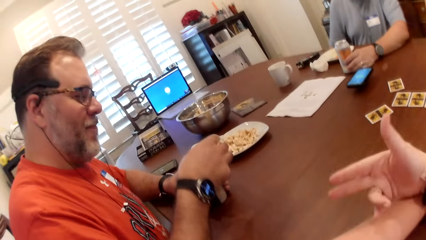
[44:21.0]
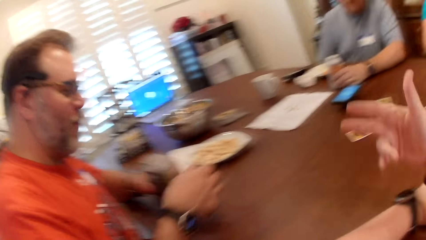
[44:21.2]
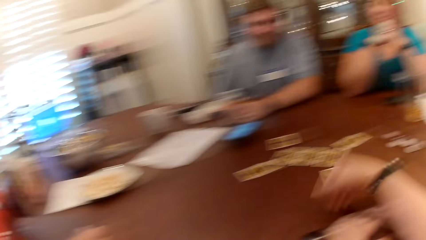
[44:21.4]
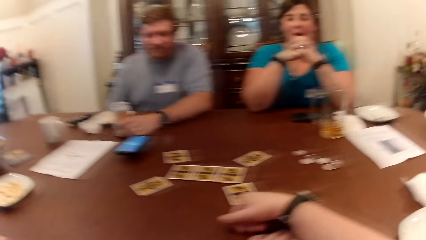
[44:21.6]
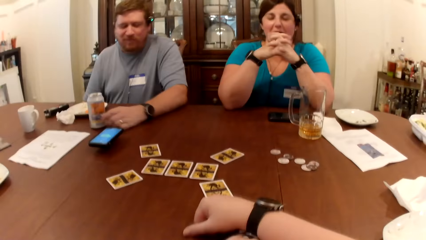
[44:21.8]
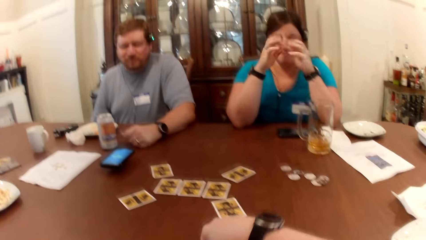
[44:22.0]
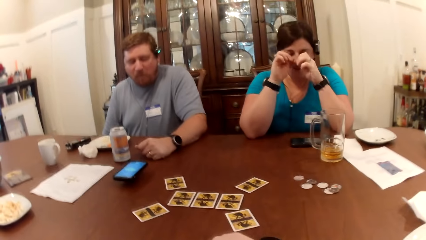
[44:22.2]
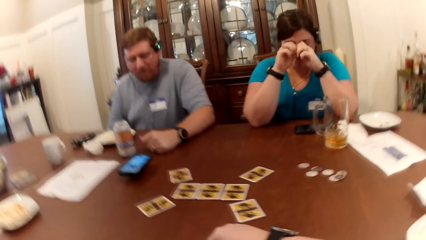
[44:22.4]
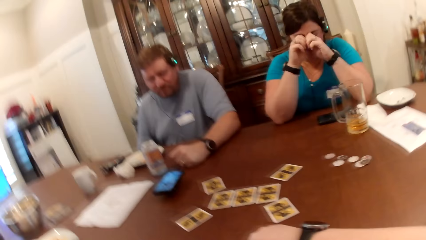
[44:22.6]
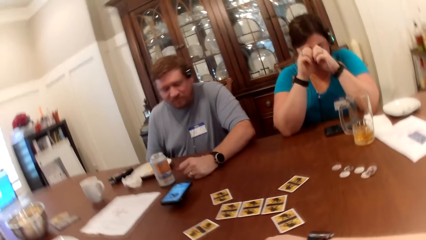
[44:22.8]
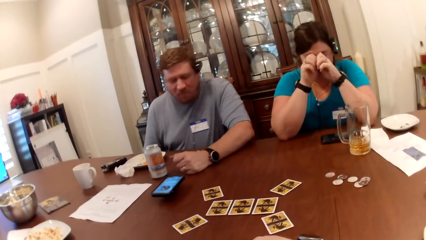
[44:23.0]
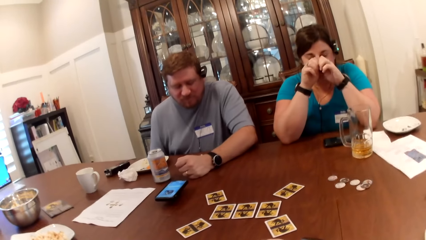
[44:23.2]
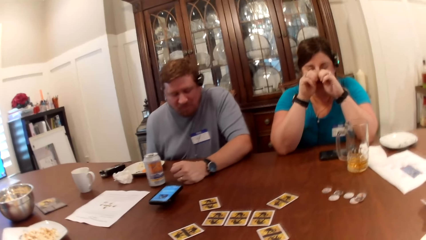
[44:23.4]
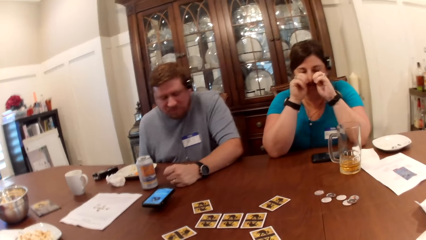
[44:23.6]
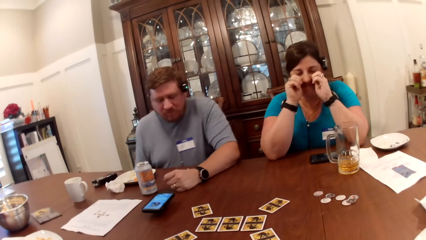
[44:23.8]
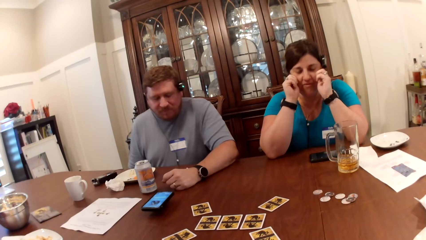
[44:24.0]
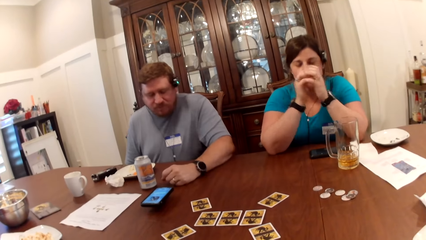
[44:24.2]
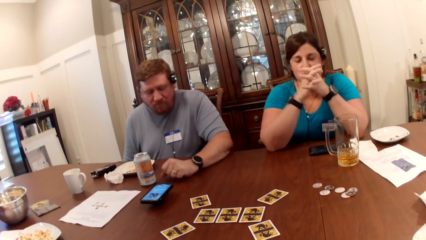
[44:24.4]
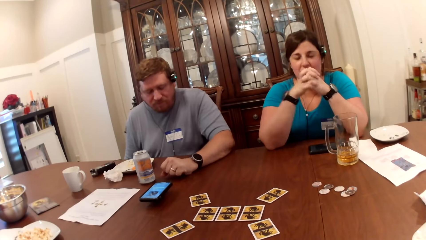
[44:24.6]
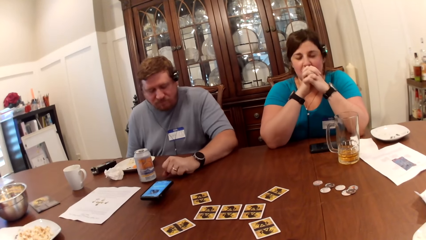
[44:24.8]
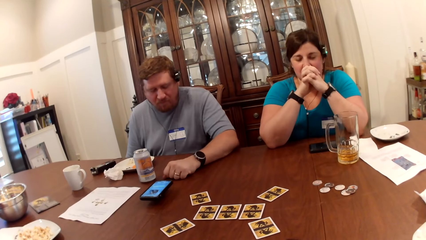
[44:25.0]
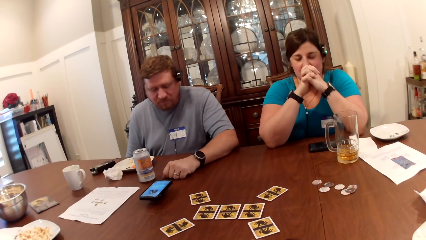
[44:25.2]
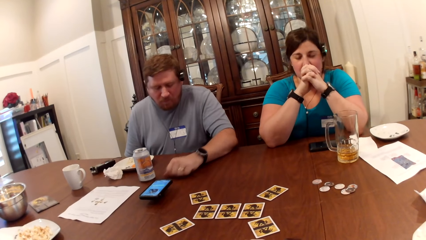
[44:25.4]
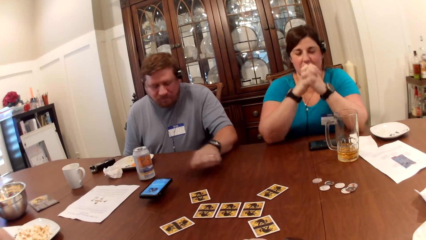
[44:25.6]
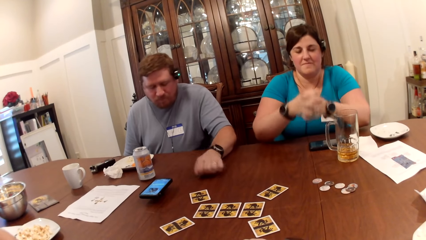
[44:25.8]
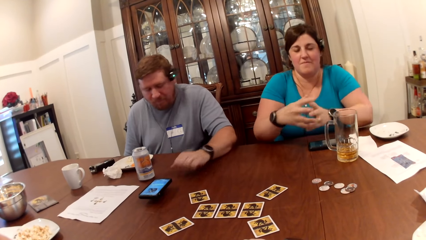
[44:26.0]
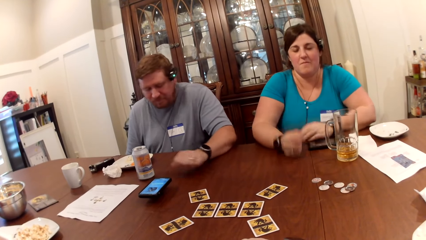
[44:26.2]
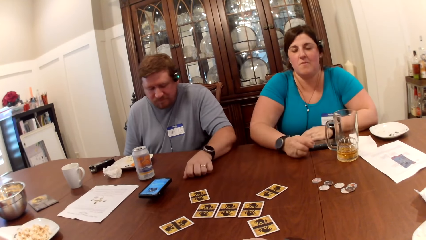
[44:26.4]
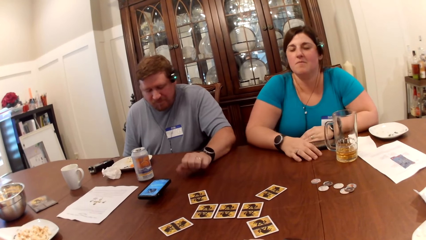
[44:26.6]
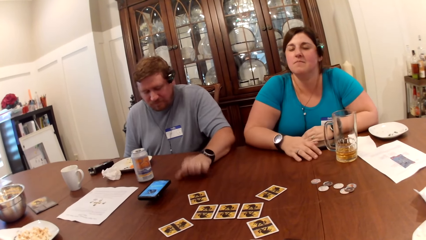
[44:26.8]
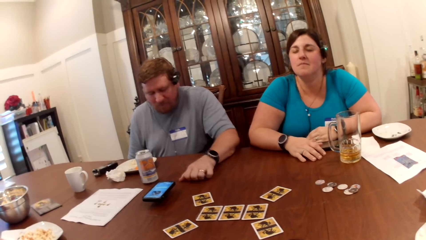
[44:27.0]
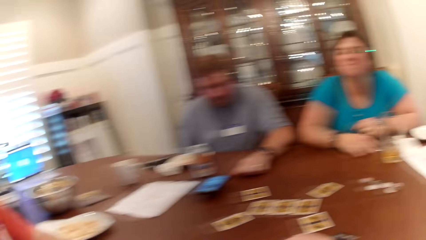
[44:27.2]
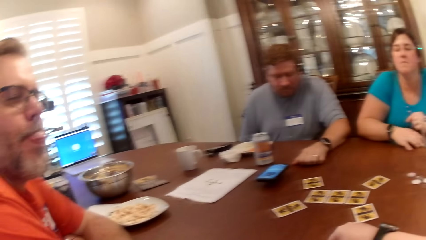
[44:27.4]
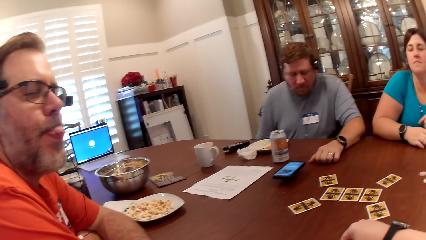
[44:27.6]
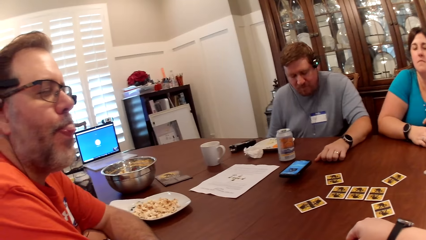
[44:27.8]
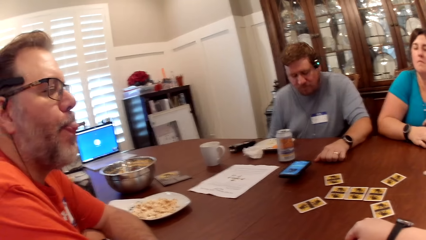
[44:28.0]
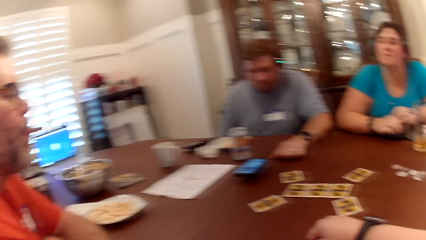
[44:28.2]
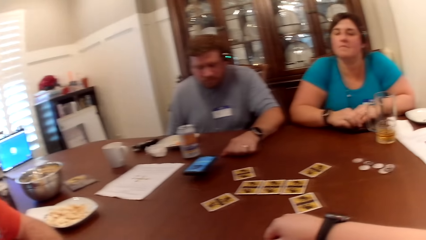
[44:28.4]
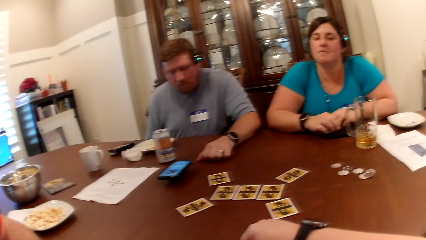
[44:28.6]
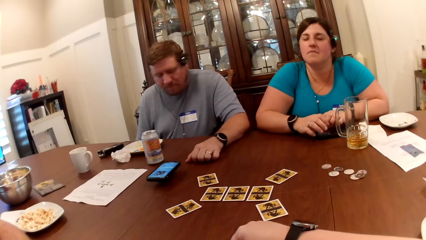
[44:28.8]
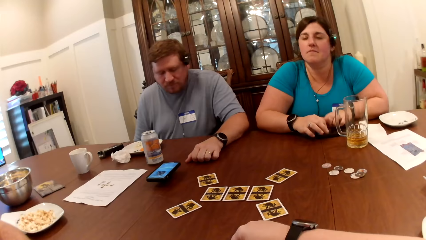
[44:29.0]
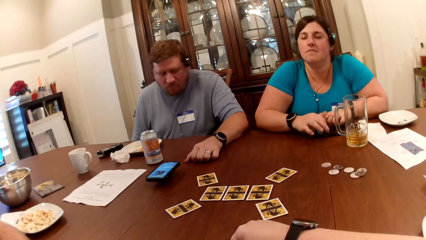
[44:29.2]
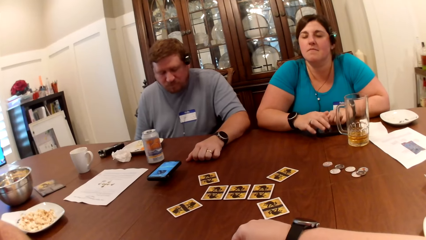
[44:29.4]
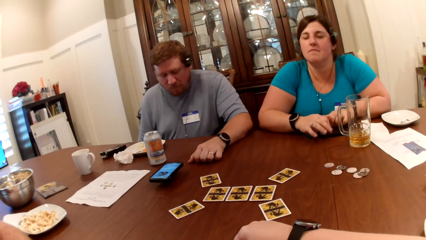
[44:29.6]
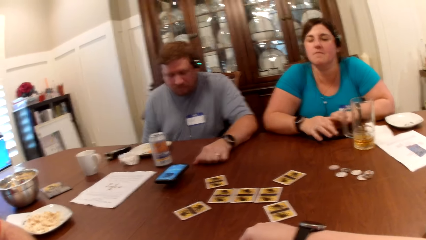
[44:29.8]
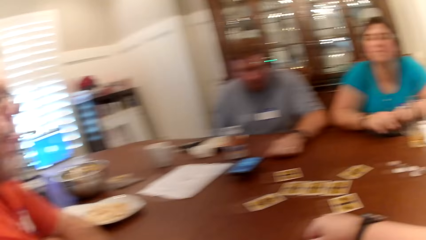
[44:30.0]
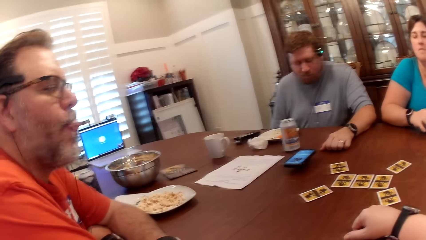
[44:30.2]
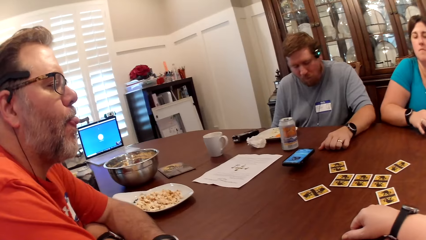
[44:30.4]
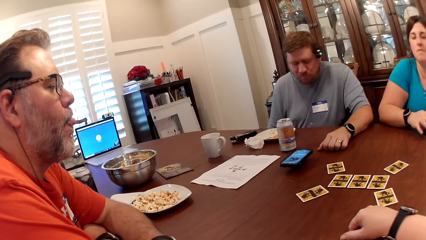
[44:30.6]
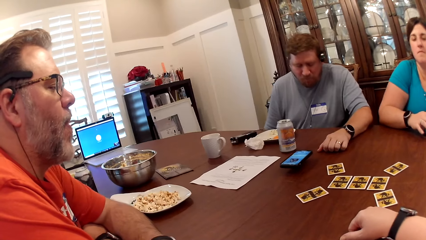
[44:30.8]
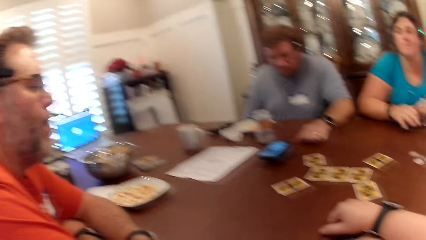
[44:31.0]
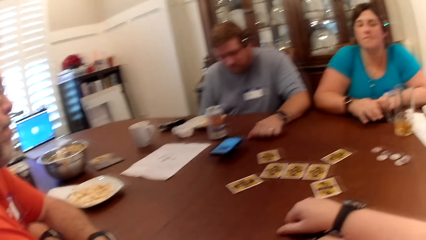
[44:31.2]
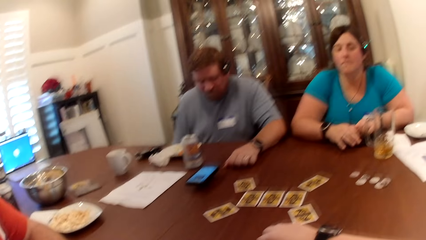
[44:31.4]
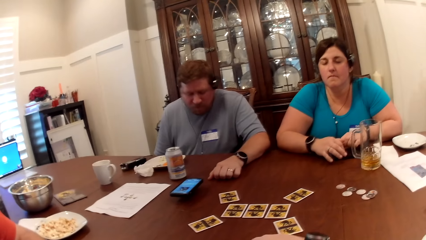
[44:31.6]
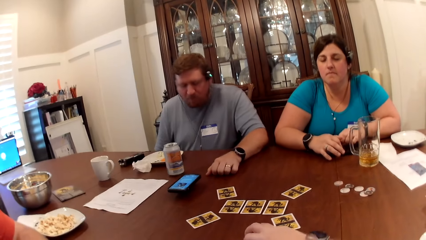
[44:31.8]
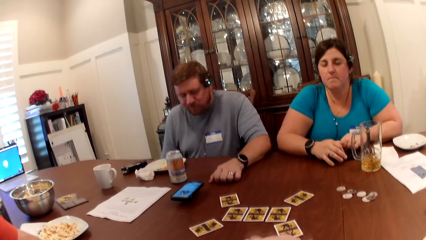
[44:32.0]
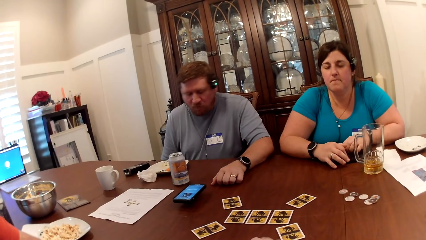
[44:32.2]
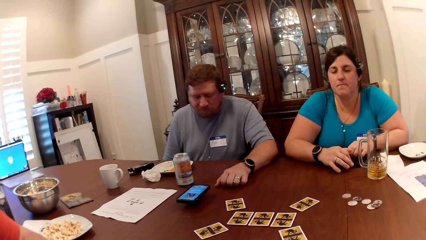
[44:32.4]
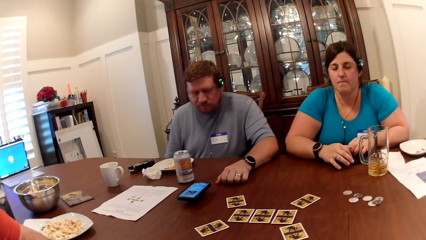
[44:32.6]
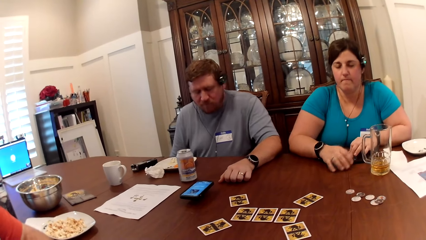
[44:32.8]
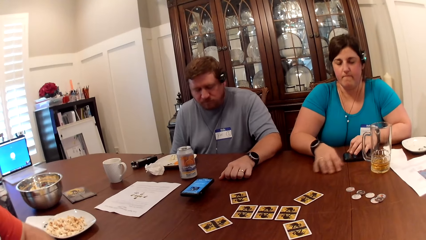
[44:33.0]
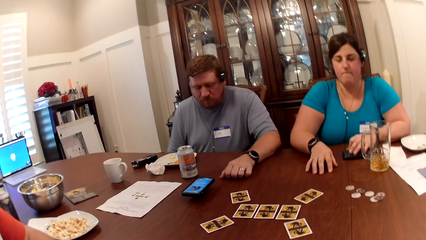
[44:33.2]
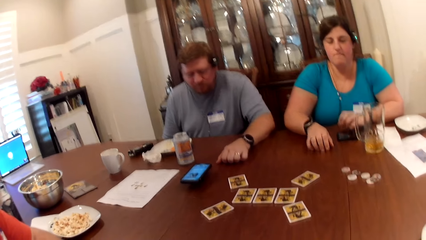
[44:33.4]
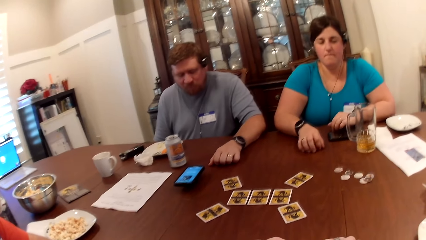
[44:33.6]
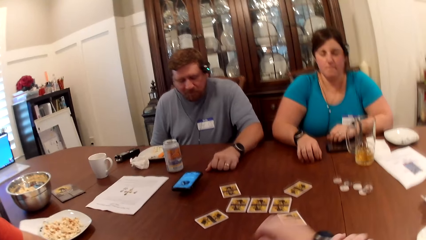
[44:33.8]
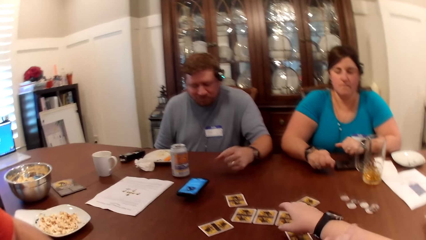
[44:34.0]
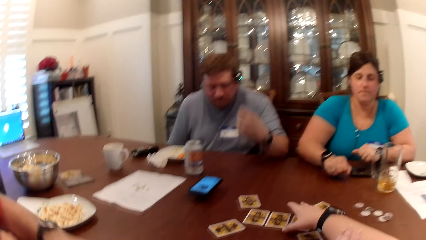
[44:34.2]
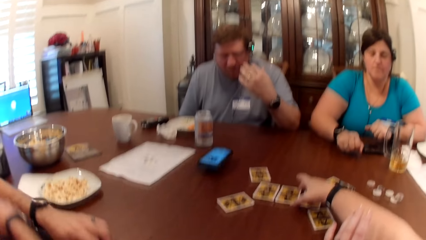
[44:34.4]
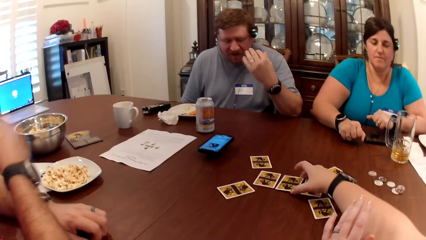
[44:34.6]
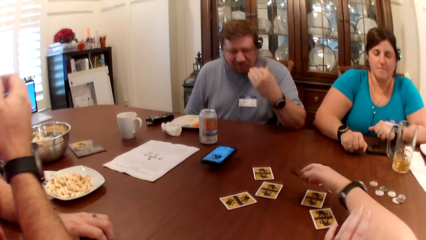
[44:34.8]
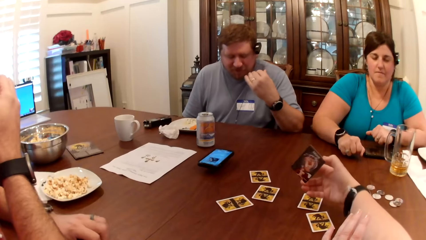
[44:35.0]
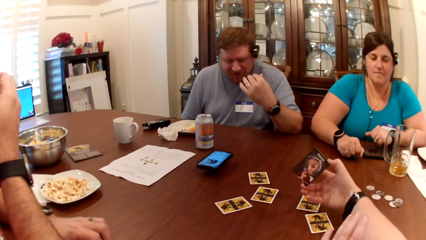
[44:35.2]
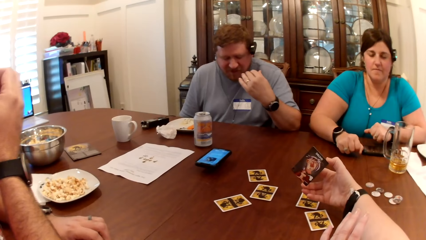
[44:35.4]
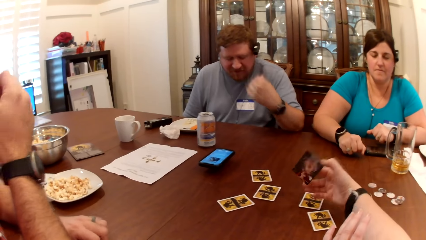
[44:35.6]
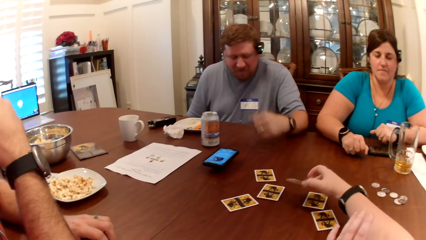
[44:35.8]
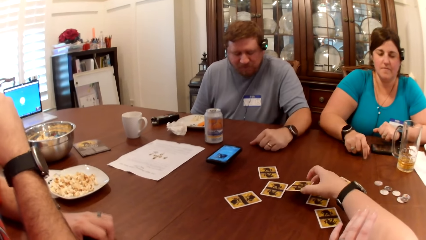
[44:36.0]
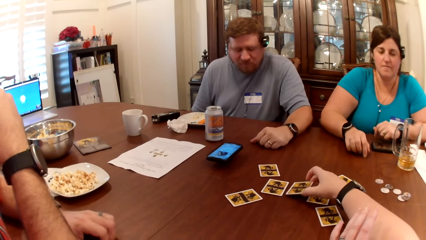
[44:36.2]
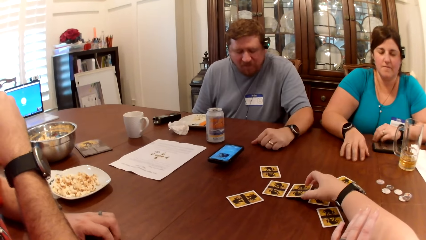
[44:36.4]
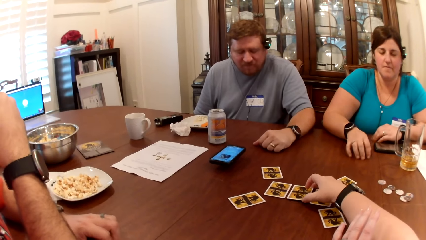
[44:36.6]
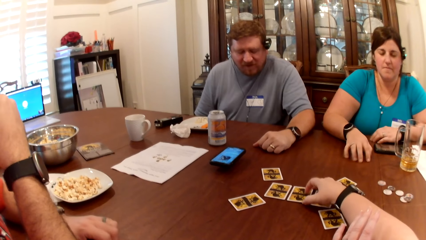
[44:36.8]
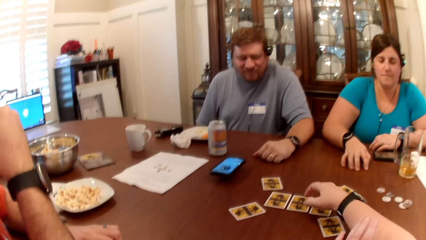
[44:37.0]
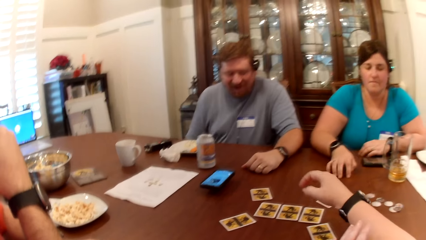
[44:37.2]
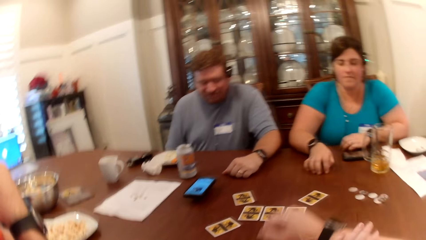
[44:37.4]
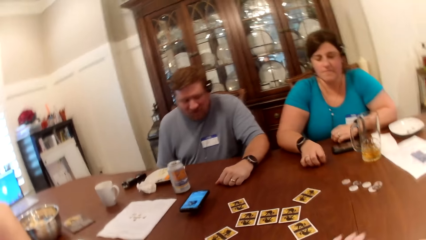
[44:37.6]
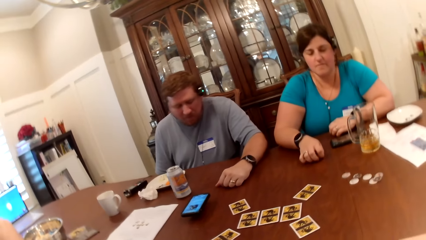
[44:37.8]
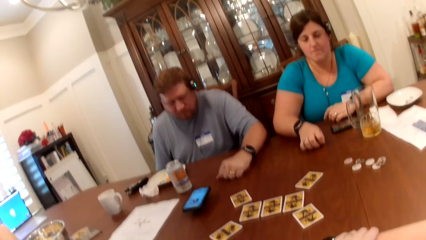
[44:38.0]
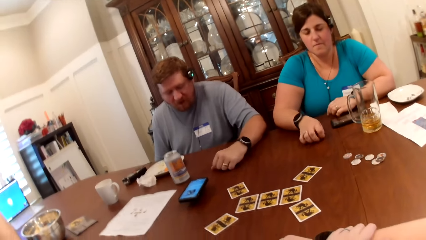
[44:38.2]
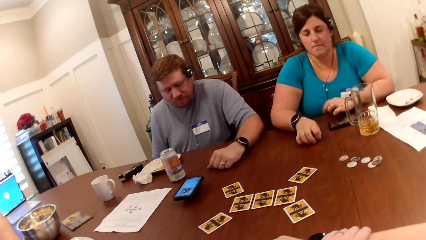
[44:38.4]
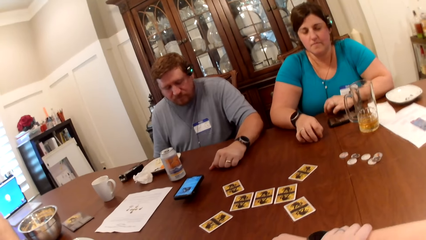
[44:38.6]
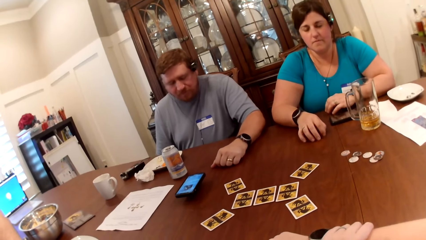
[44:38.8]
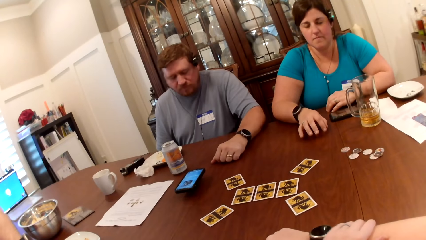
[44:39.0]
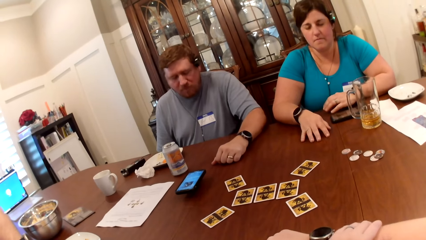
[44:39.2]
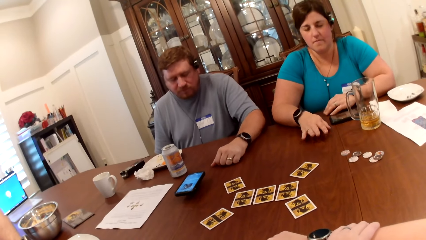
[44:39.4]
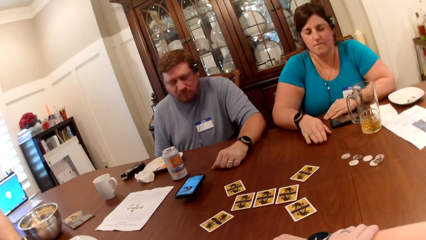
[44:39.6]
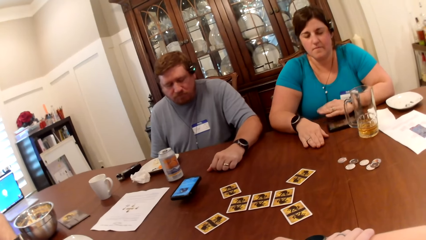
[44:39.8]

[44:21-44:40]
A man touches his canned drink. The camera wearer moves her hand up and looks around. She moves her hand down and looks forward. A woman cleans her eyes with her hands. The man knocks on the table with his left knuckle. The woman places her hands on the table. Another man pulls out his tongue. The woman taps on the table with her fingers. The camera wearer looks around. She moves her hand forward. The other man touches his face with his right hand. The camera wearer raises a card with her right hand and peeps at the card in her right hand. The other man taps the table with his left hand. The camera wearer turns the card and moves the card down. The woman moves her fingers randomly on the table. The camera wearer returns the card in her right hand to its position on the table. She lifts her hand up and moves her hand back.
